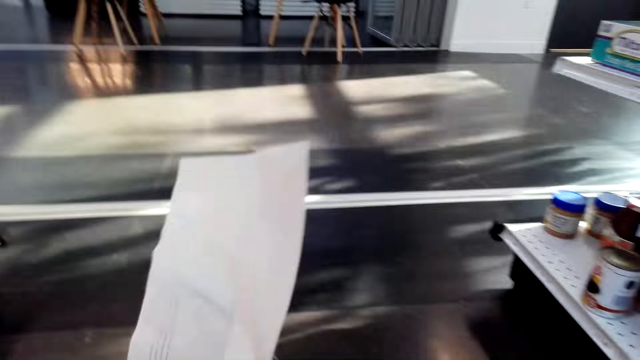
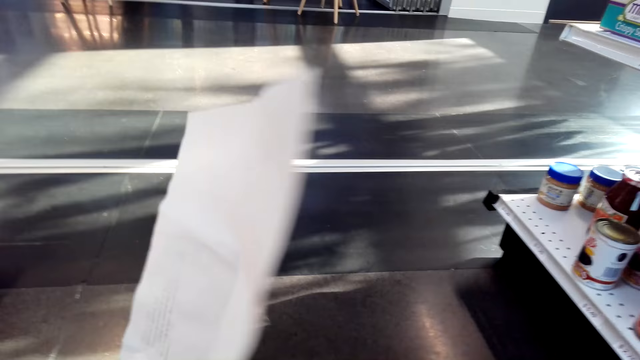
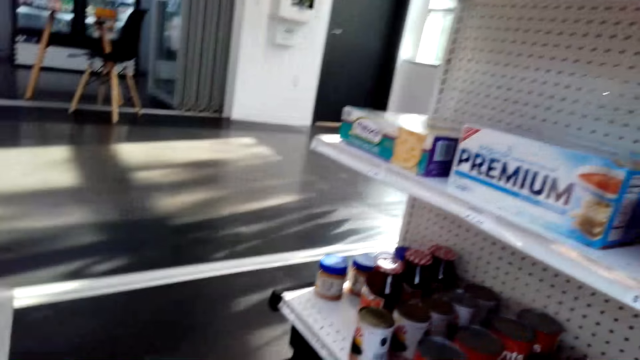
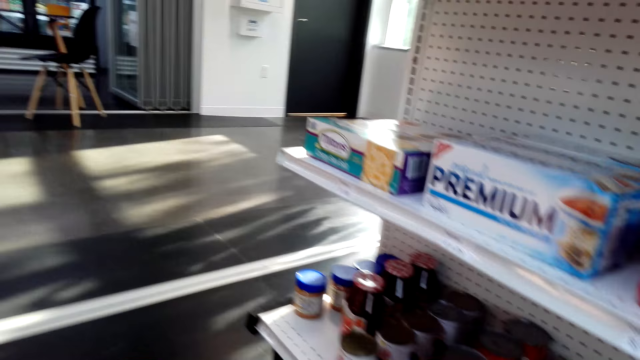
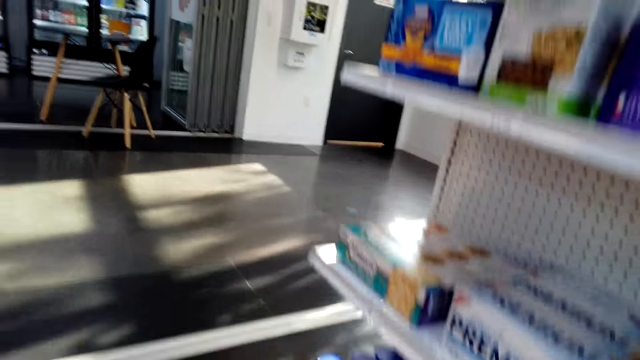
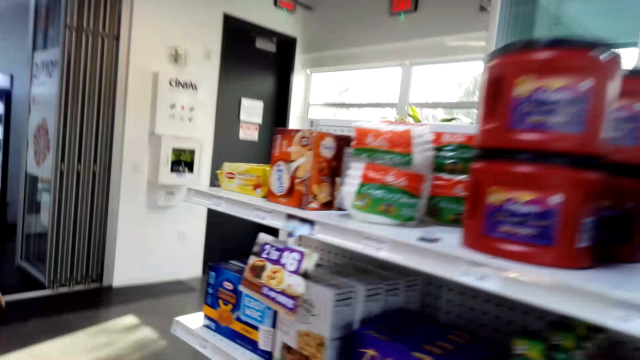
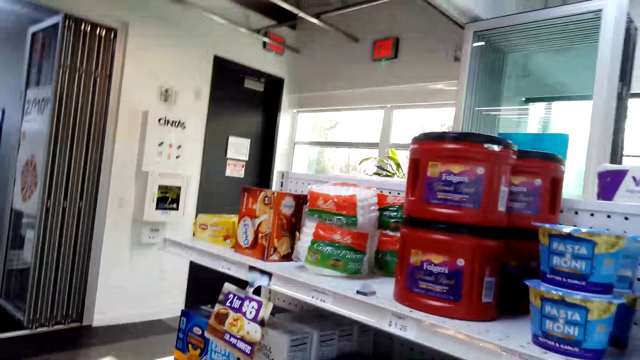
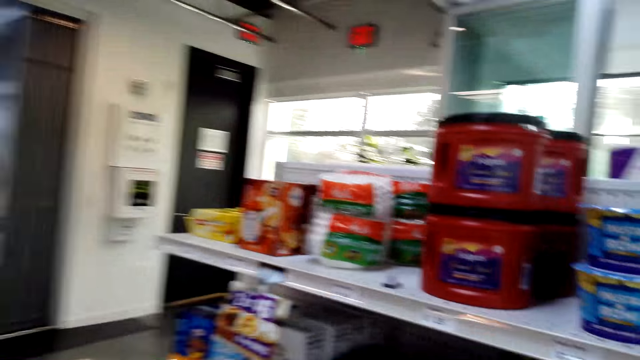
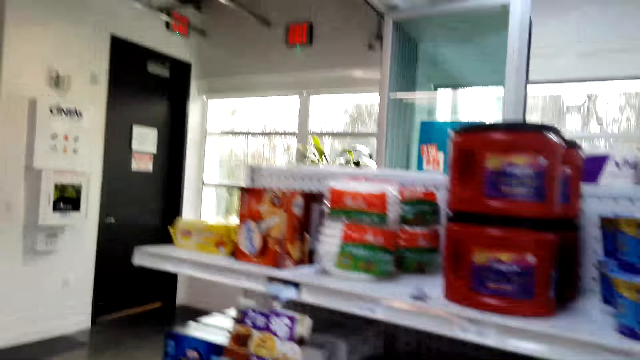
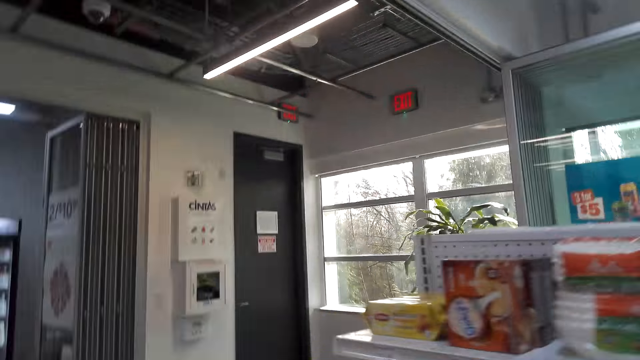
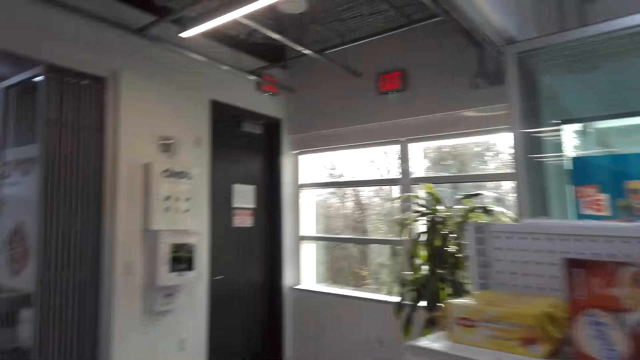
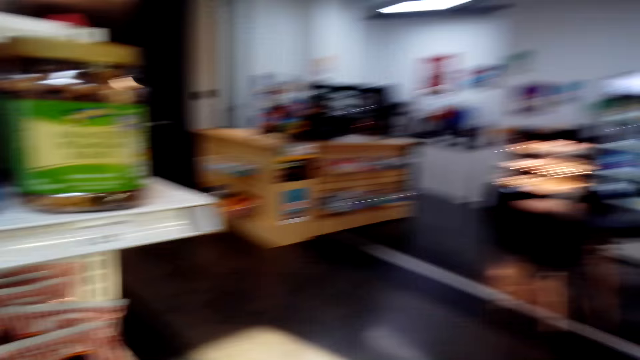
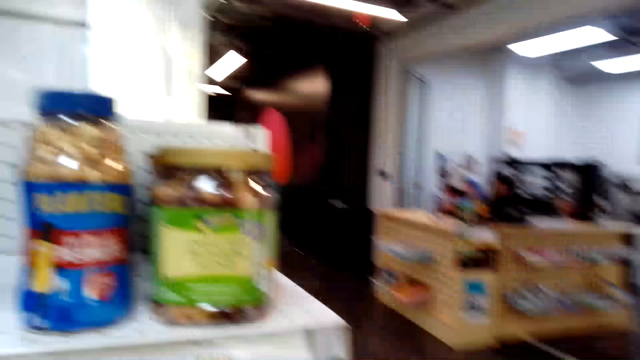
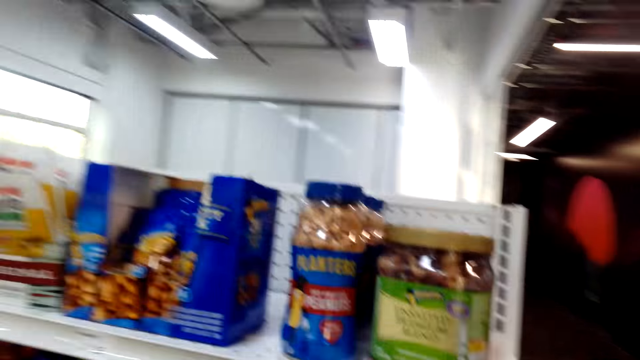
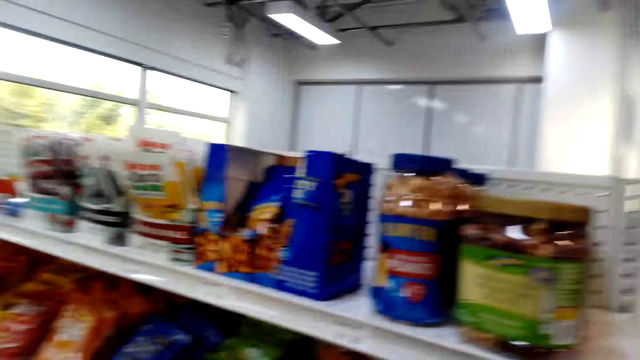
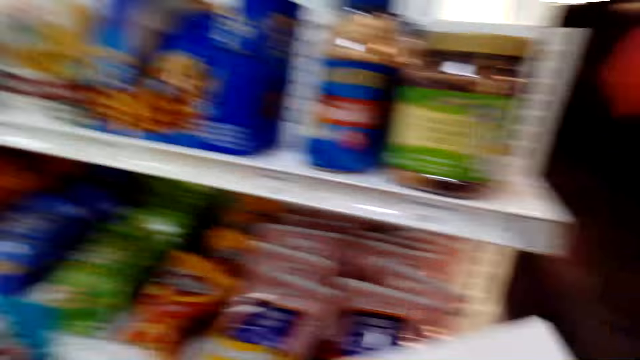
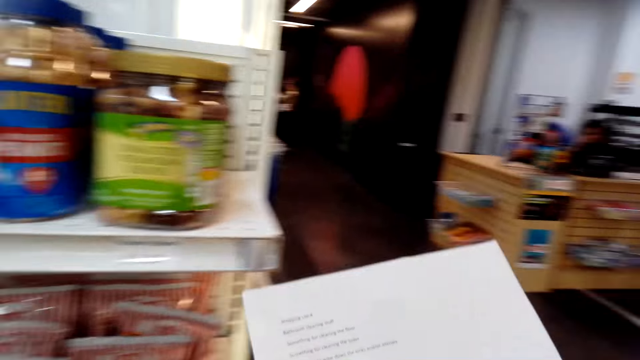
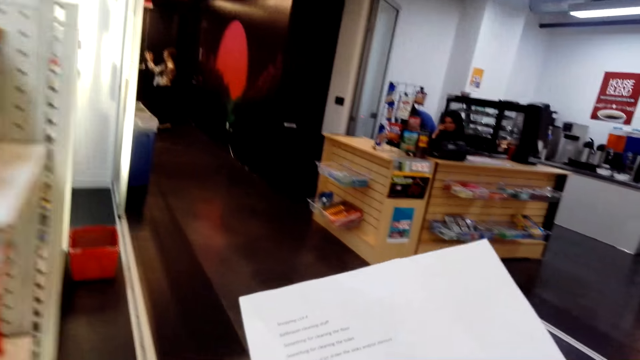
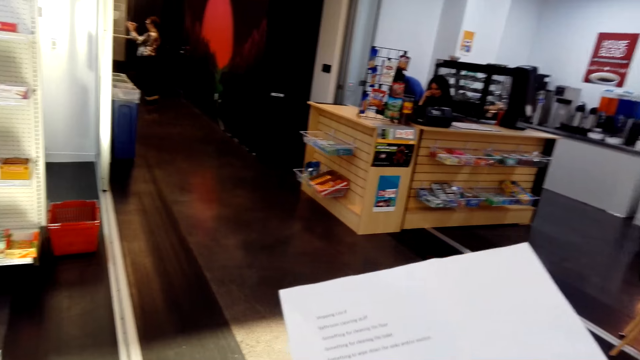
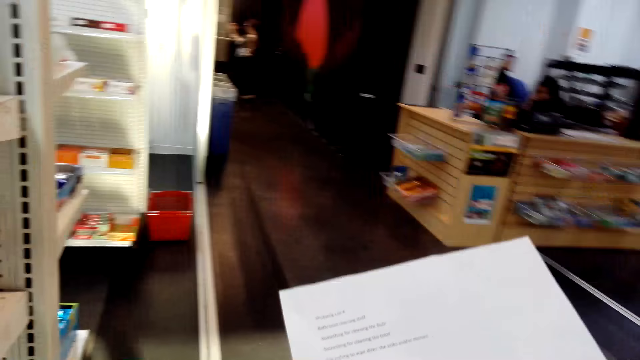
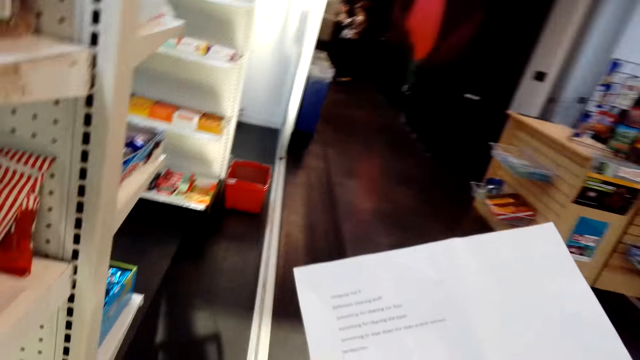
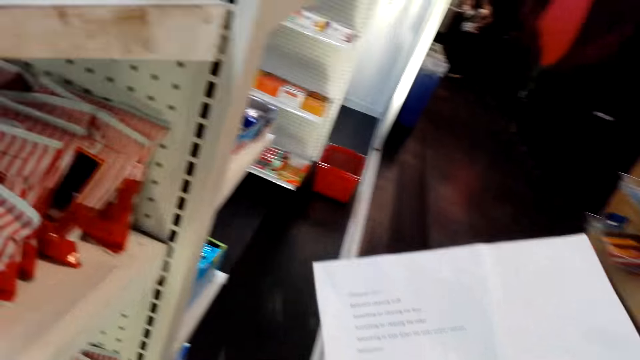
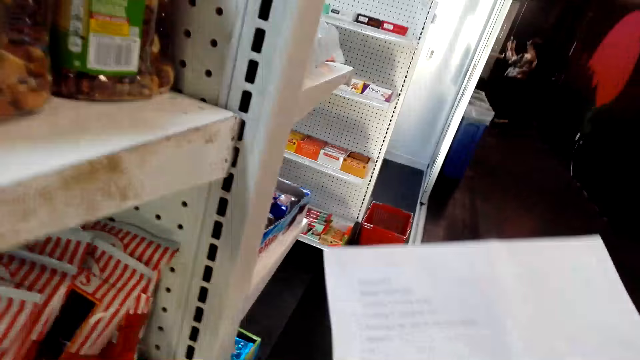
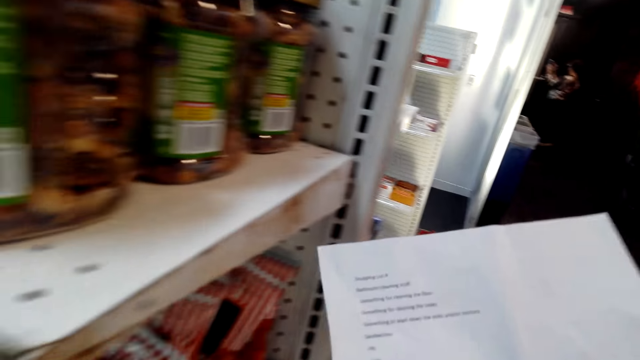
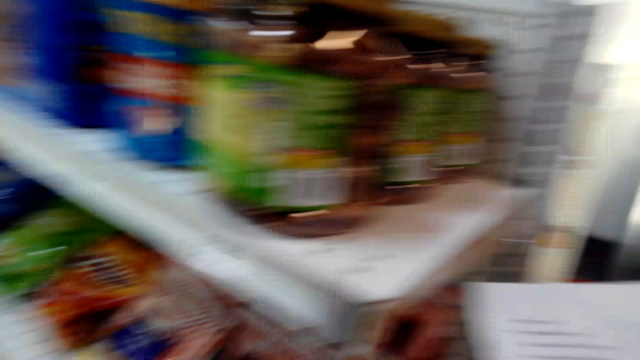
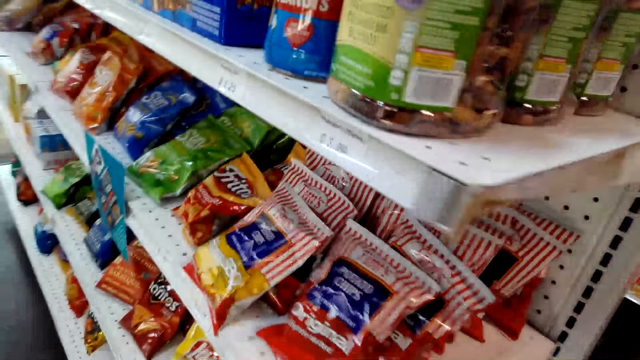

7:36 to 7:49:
The camera wearer holds the list paper. They look at the items on the shelves. They move around the supermarket. They lift the list paper. They read a piece of paper.

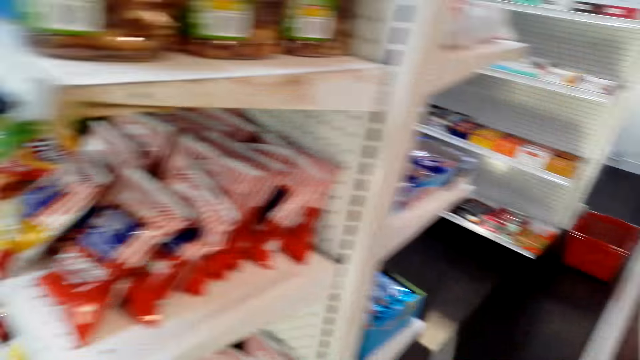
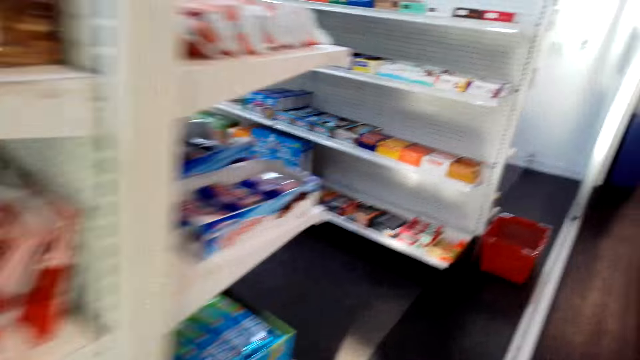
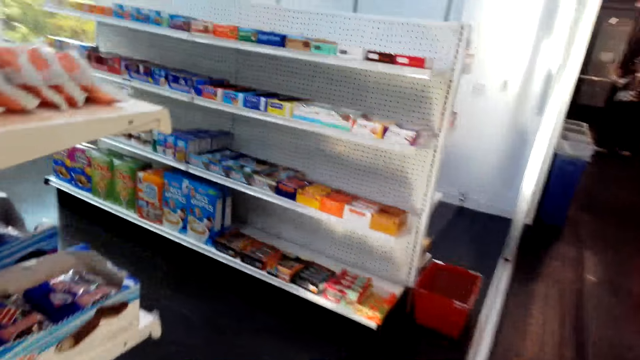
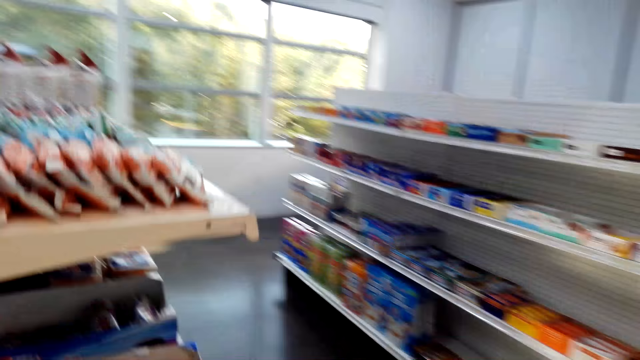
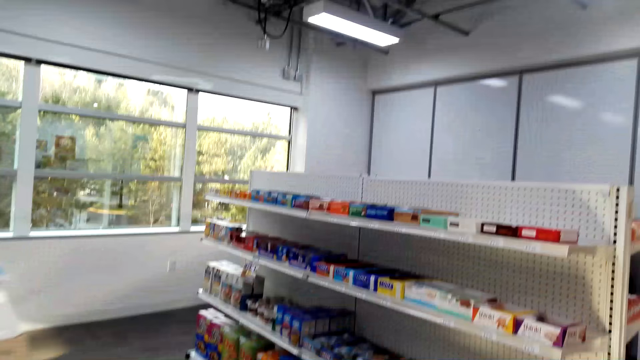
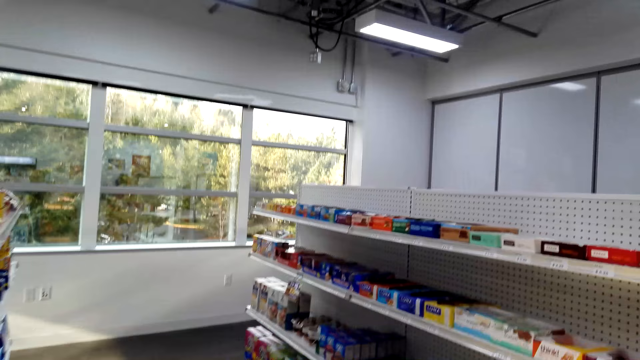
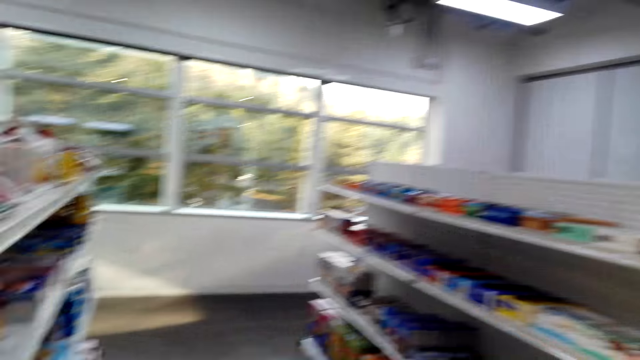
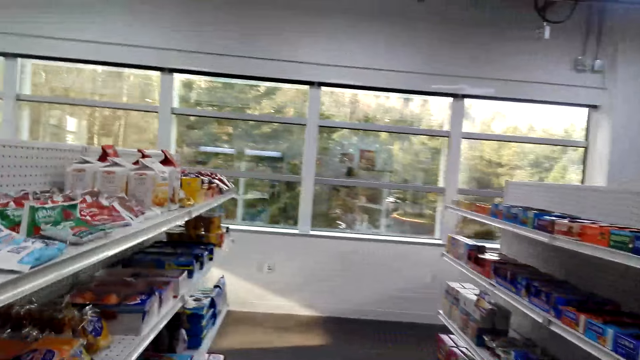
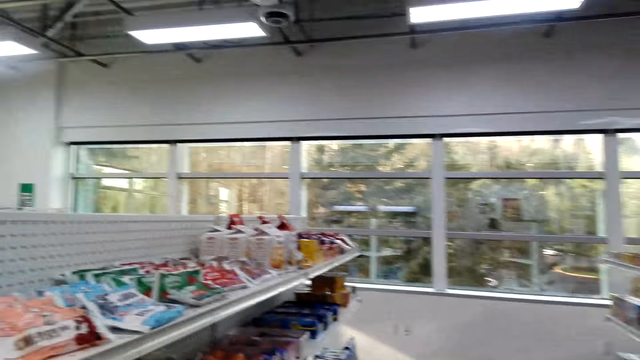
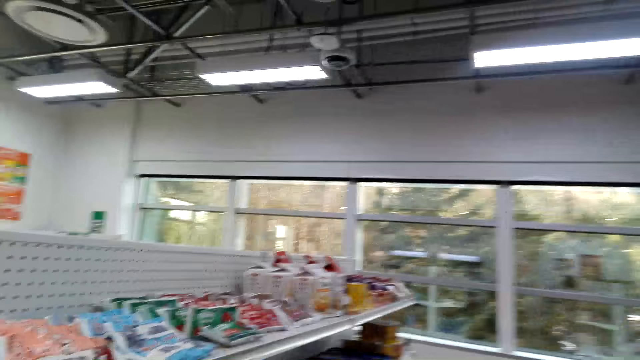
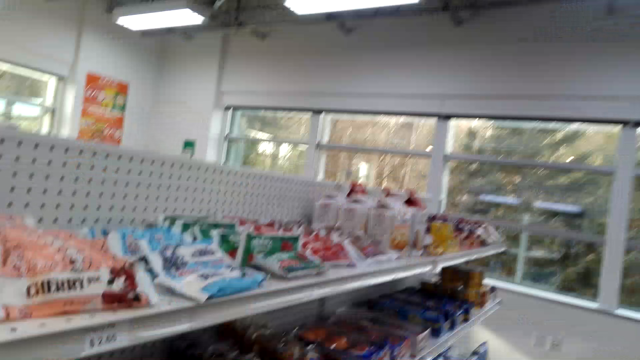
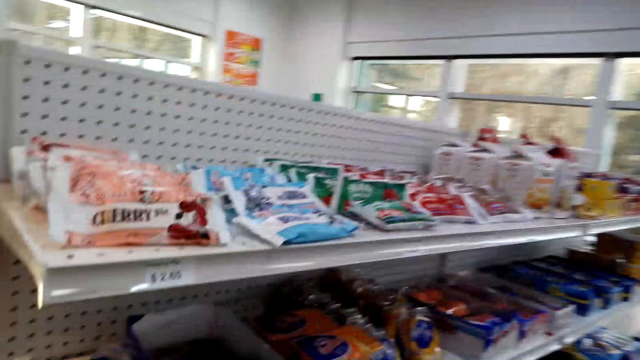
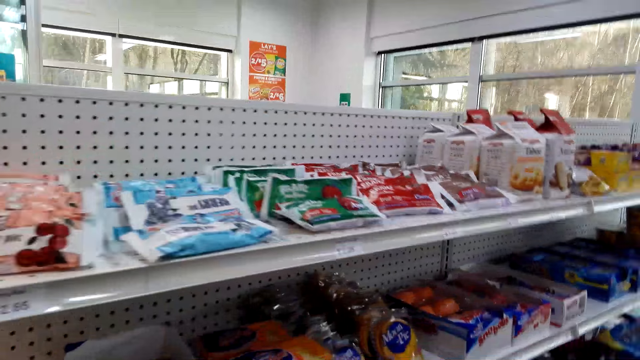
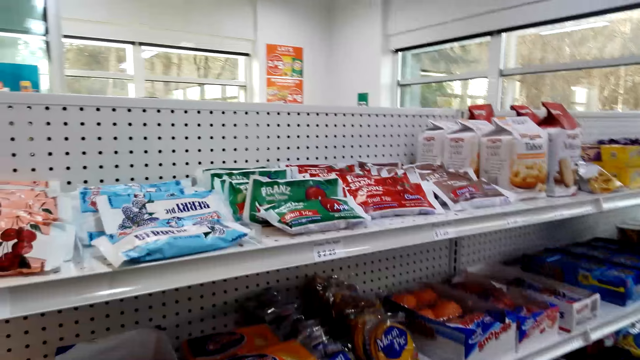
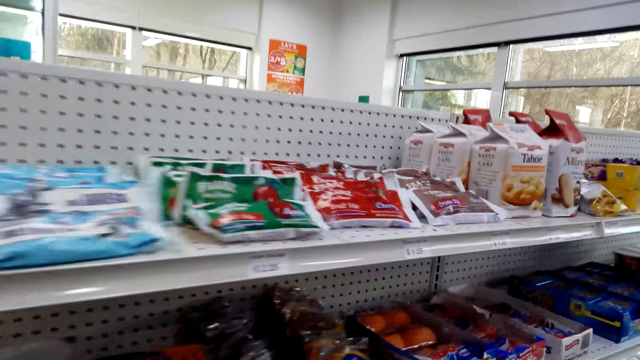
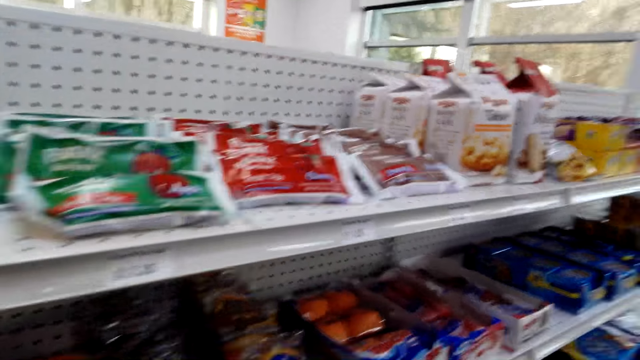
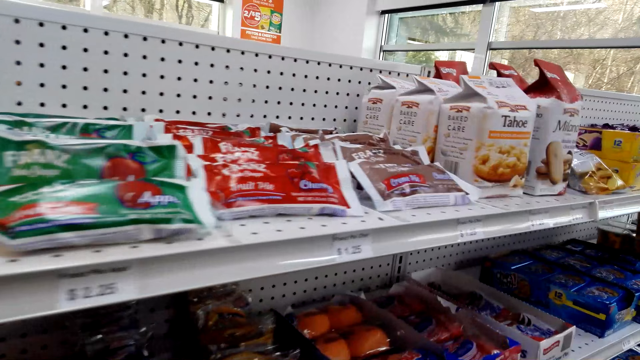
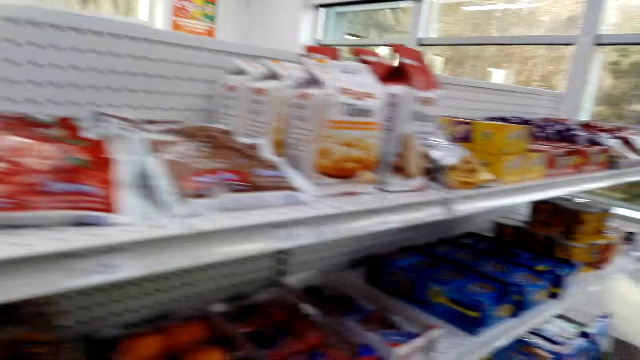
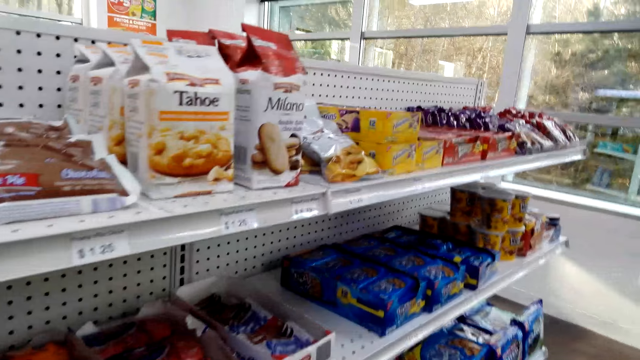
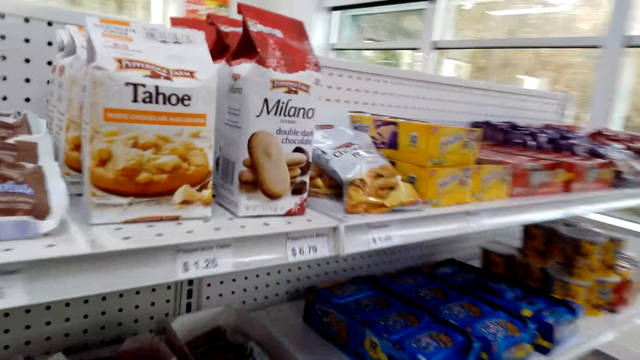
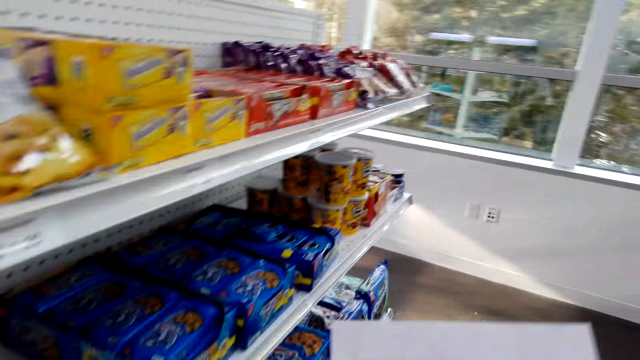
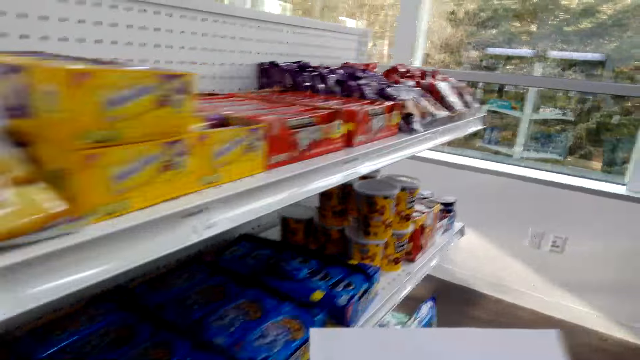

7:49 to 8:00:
The camera wearer moves around the supermarket. They look at the items on the shelves.
